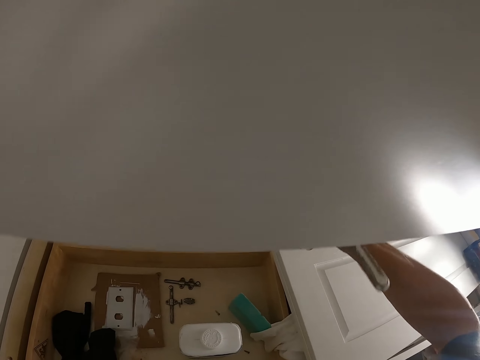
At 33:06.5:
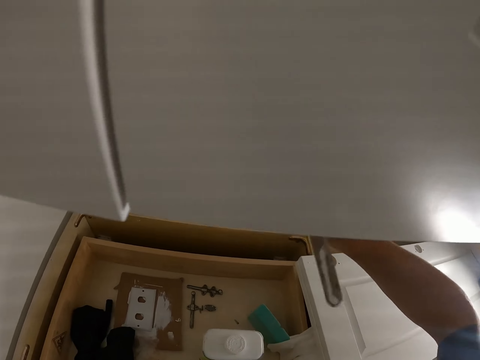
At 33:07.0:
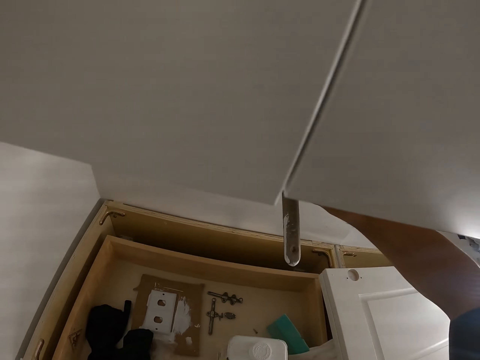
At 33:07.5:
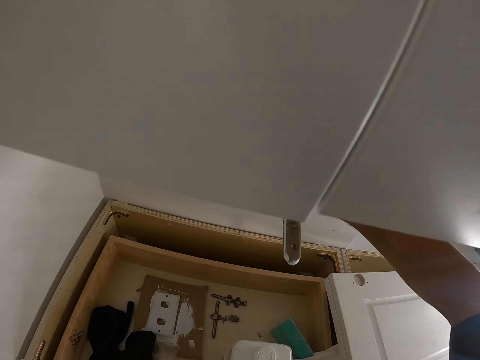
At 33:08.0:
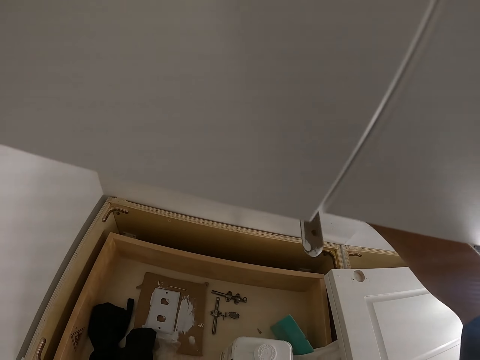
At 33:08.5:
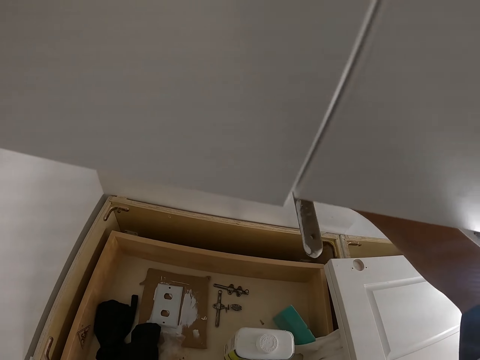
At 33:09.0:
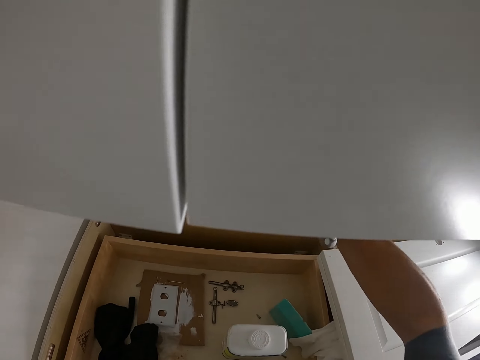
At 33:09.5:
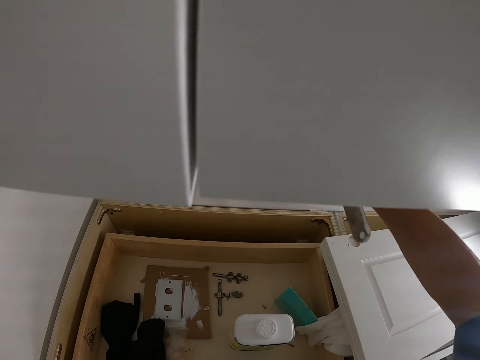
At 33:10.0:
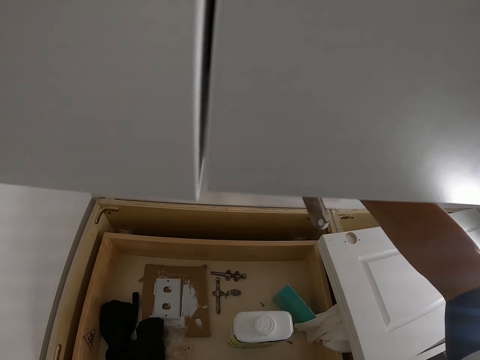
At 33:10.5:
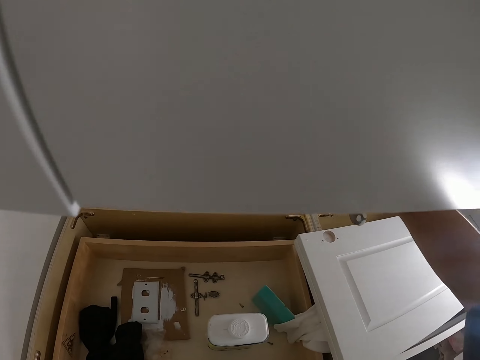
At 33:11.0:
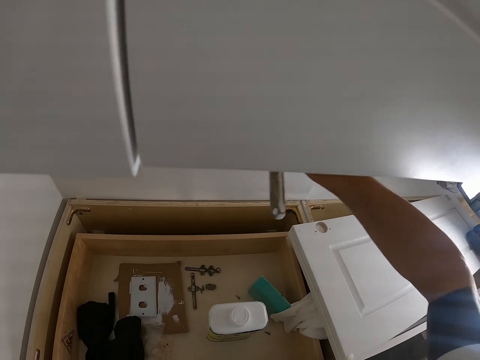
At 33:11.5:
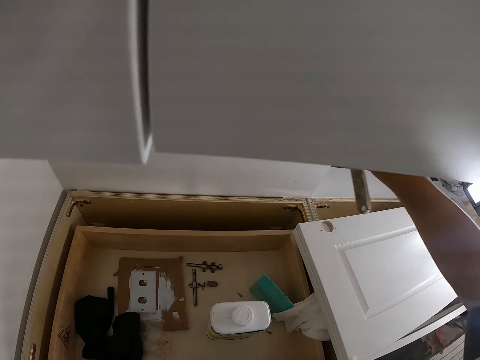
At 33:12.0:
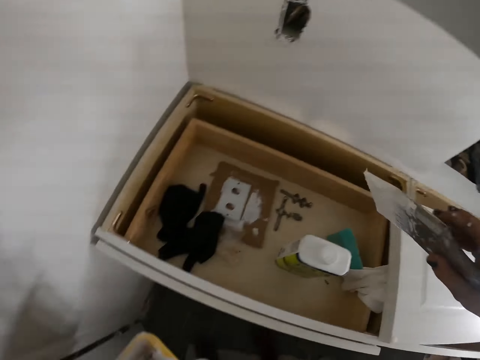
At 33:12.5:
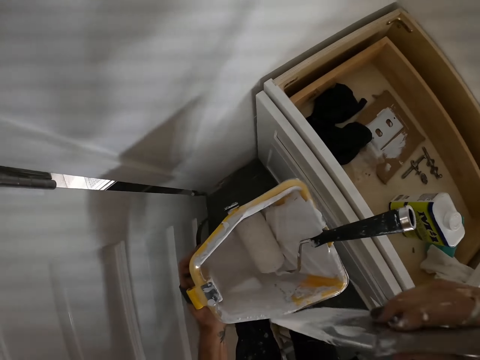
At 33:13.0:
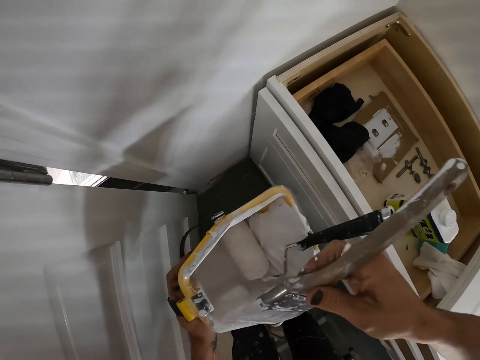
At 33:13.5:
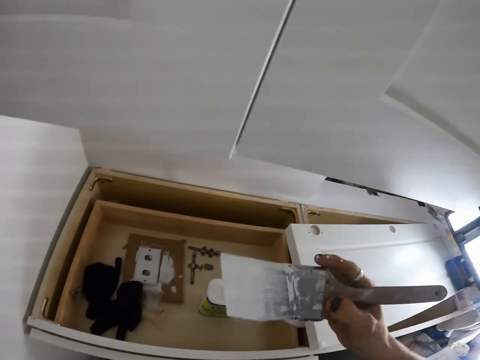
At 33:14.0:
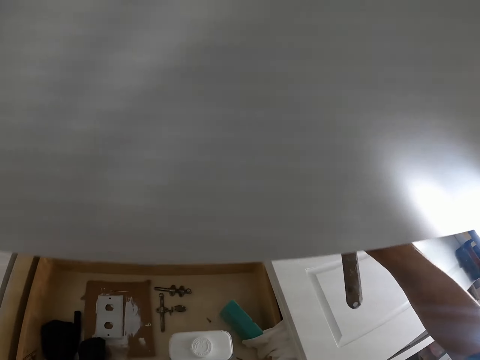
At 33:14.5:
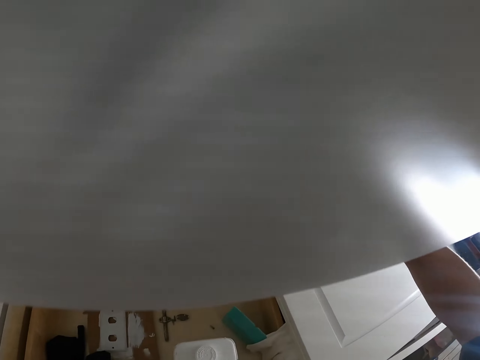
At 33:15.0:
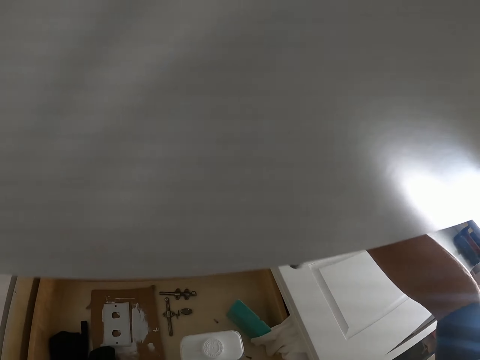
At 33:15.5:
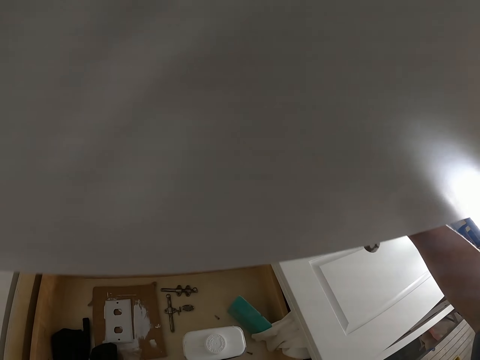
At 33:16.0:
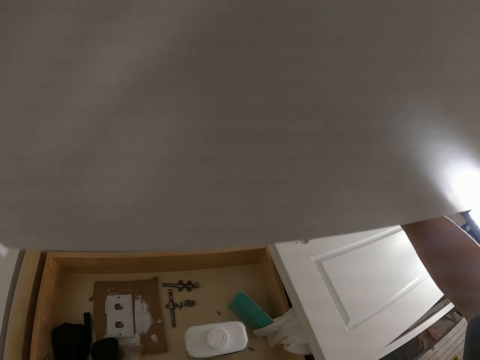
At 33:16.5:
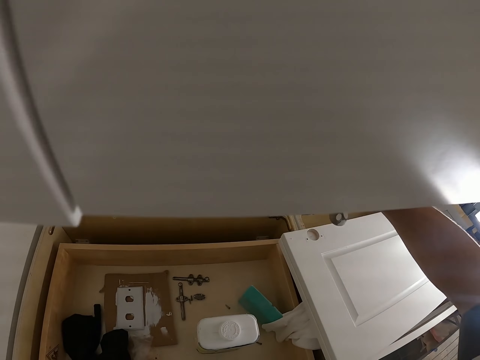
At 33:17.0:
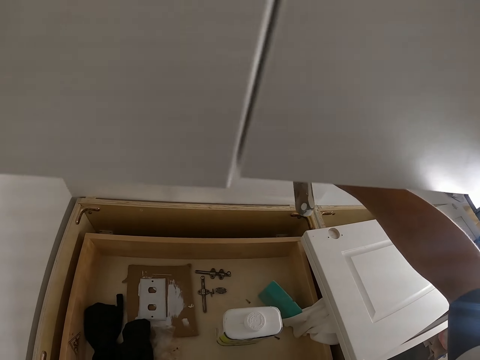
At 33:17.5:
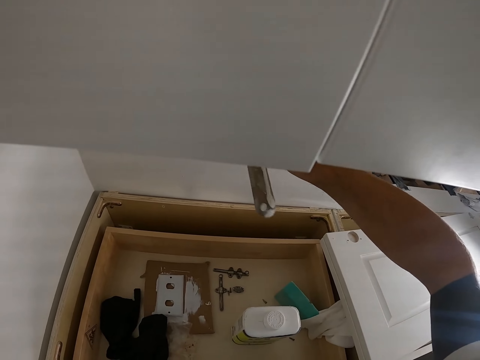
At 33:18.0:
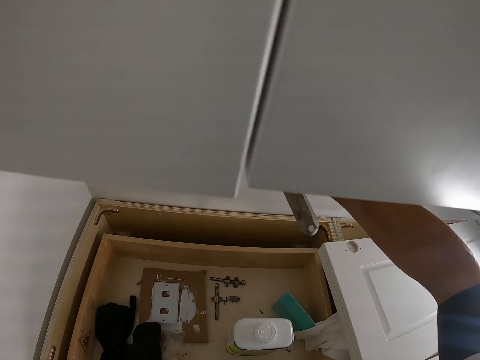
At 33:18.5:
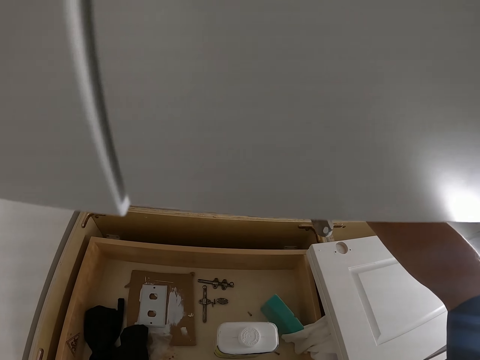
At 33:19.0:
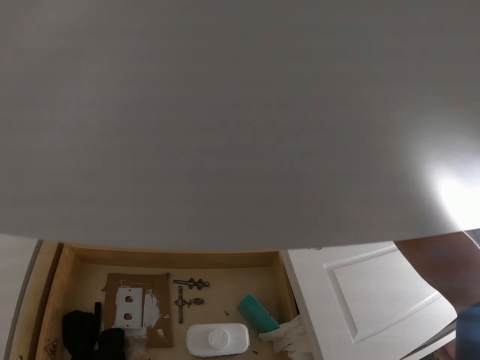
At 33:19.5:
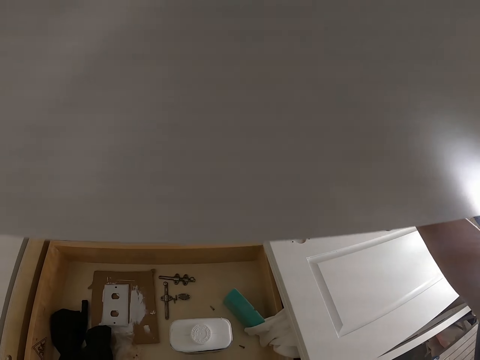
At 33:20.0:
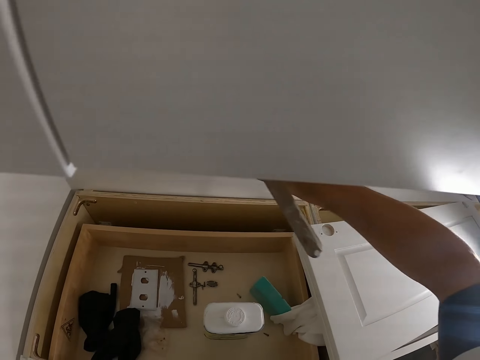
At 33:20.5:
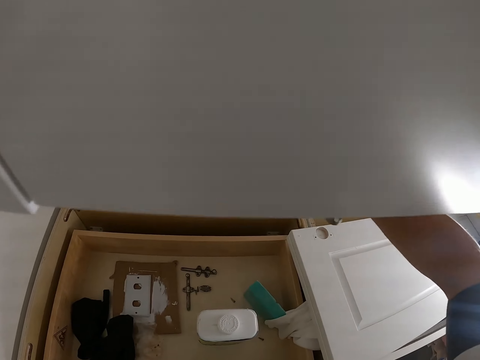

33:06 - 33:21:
The camera wearer rubs the paint brush on the container. They dip the paint brush in a paint tin. They paint a wall.

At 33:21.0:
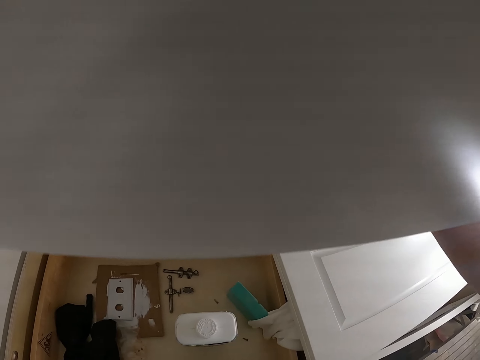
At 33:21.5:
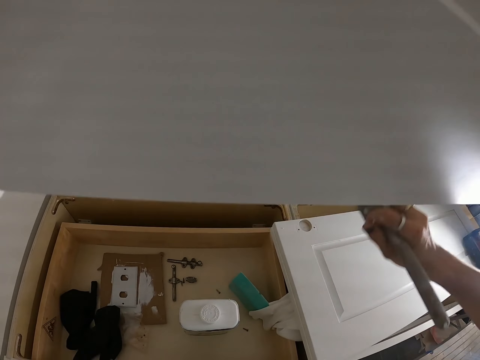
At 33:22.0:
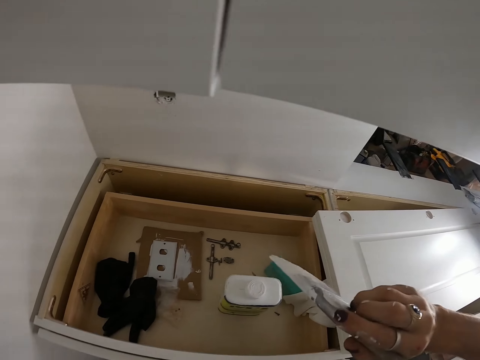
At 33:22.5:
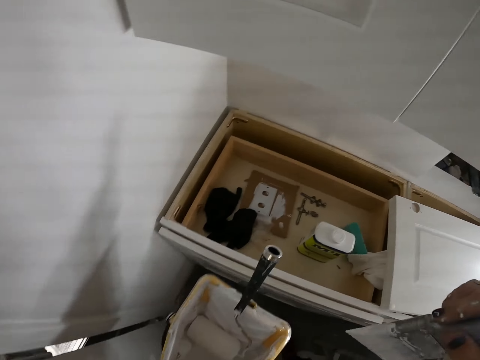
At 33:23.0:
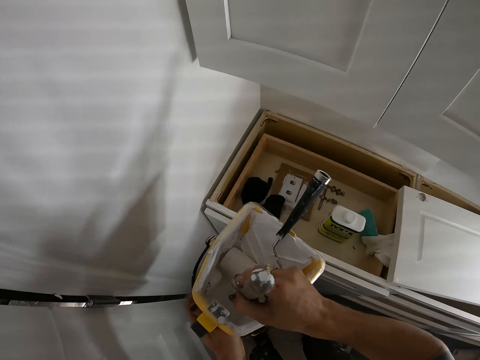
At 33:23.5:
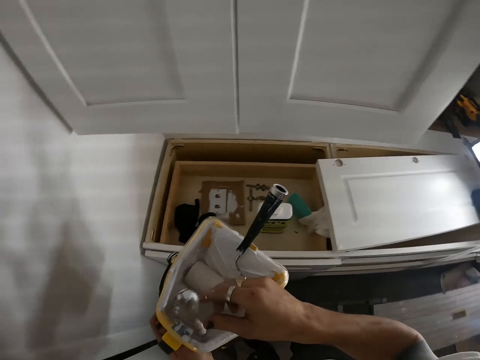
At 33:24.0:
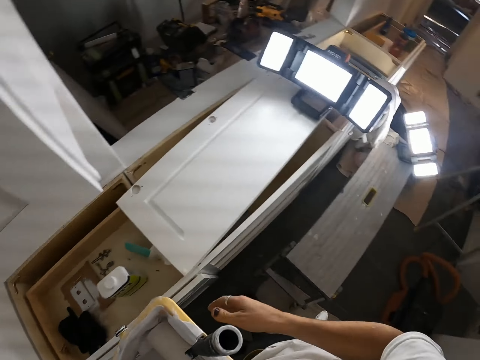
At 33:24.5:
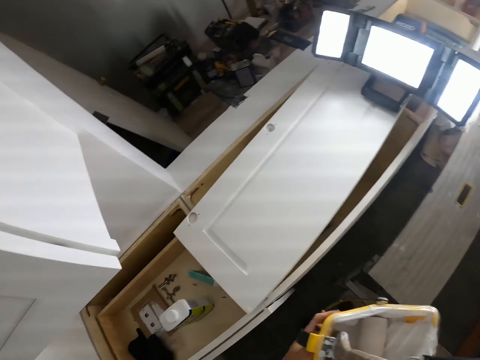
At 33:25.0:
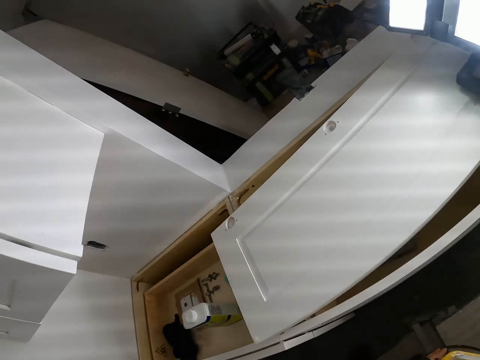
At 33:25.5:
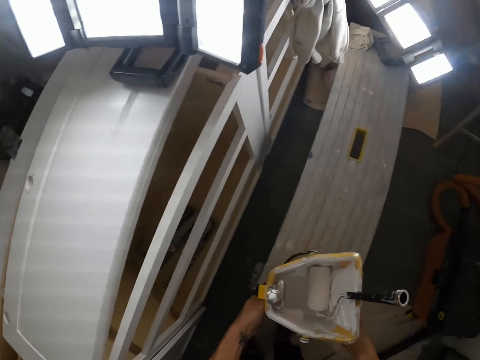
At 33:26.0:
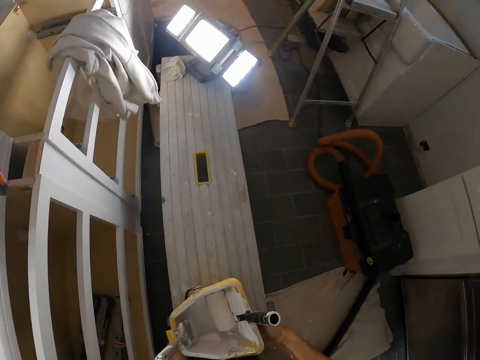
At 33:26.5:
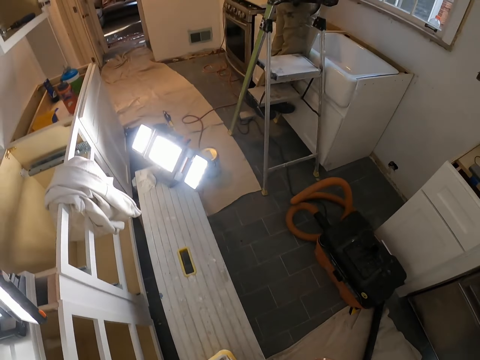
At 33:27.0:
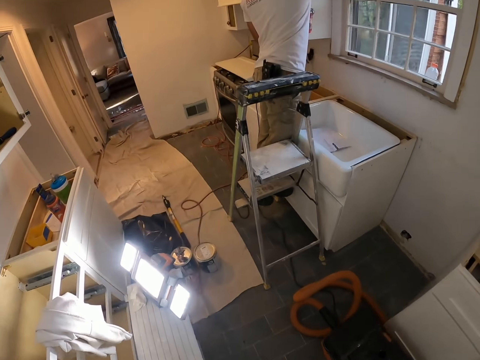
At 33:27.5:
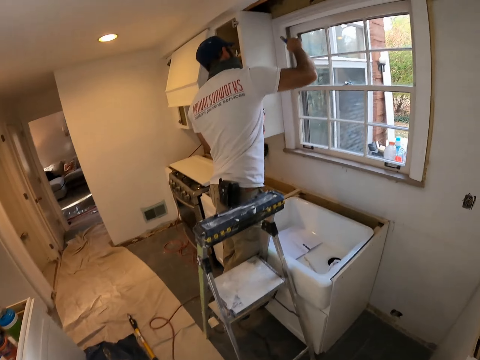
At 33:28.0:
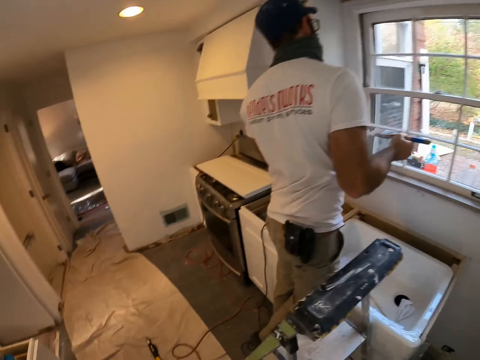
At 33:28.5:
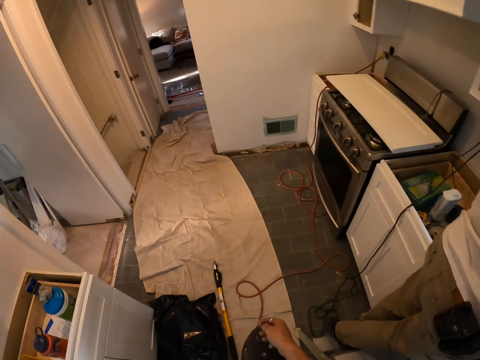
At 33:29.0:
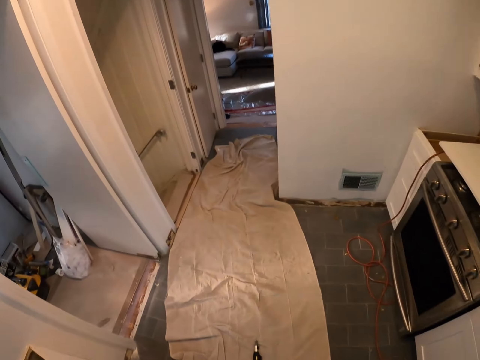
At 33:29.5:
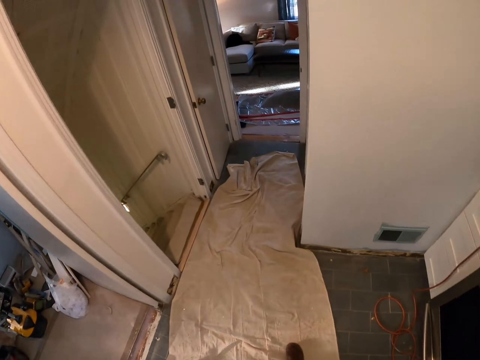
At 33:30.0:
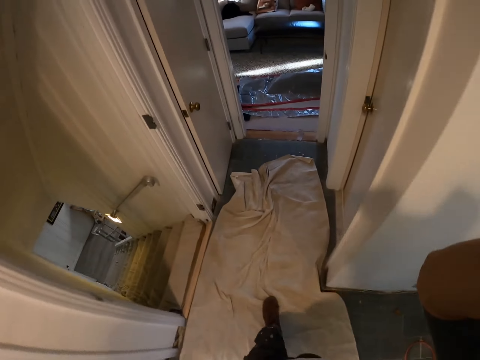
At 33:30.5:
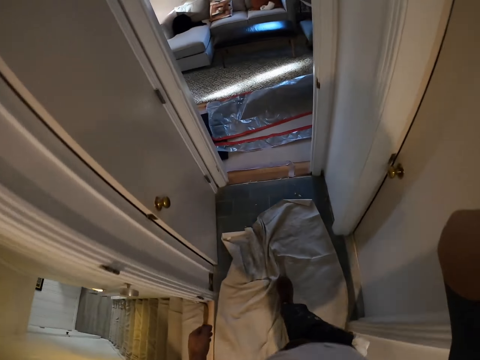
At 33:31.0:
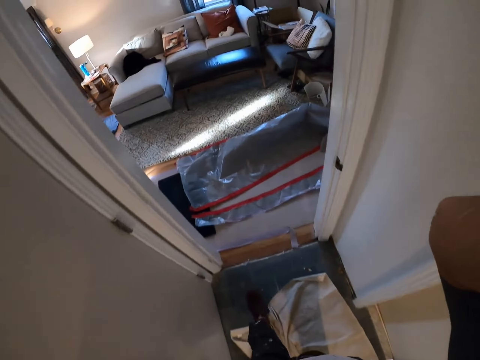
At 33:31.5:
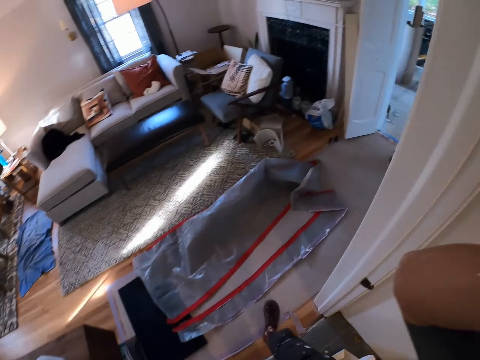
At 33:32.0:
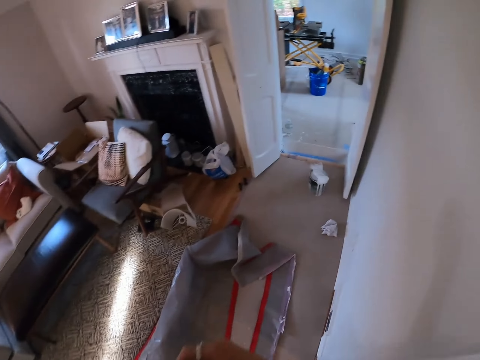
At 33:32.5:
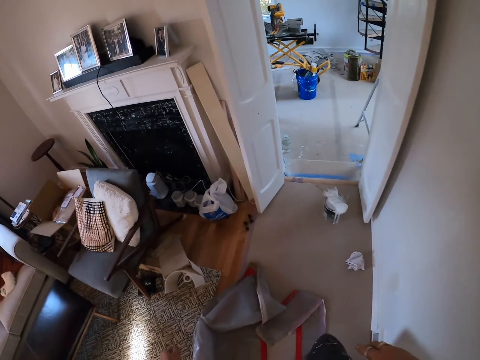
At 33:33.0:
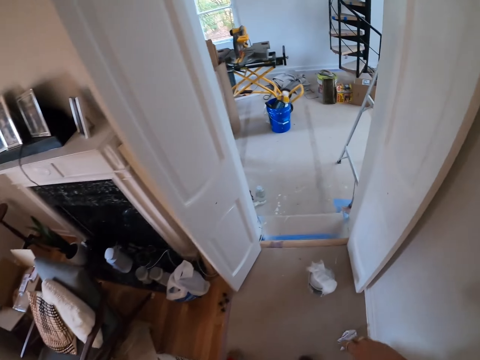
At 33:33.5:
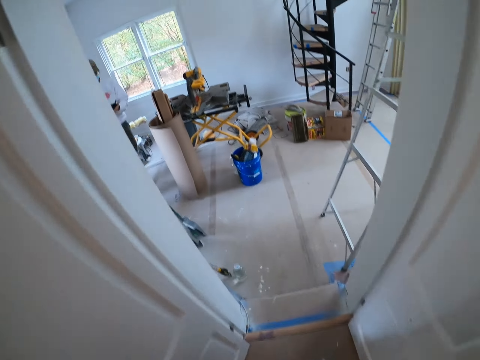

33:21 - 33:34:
The camera wearer puts the paint brush in the container. He puts down the container. A man paints a window. The camera wearer walks around the house. He lifts his hand. He puts down his hand.
